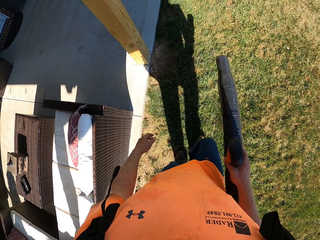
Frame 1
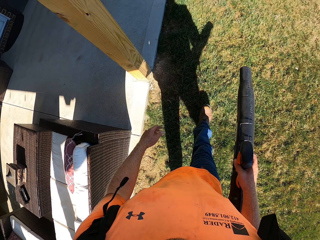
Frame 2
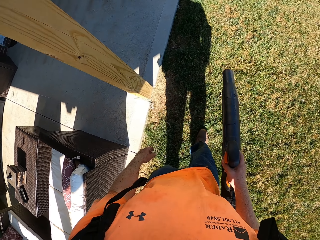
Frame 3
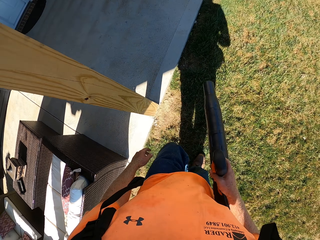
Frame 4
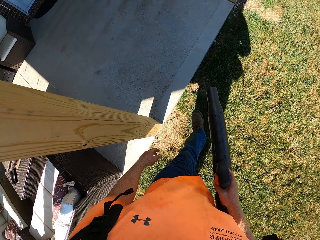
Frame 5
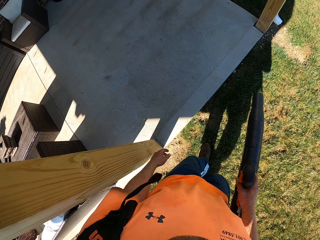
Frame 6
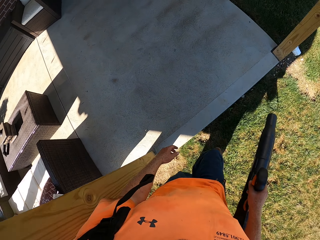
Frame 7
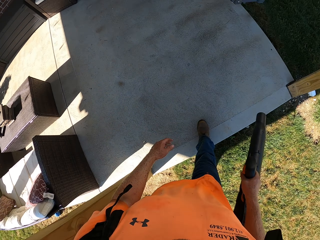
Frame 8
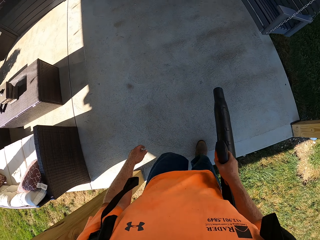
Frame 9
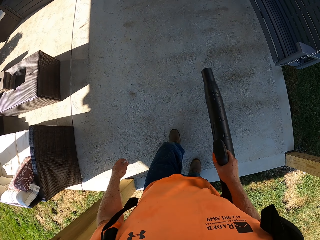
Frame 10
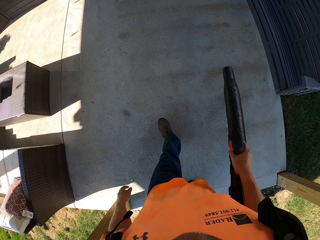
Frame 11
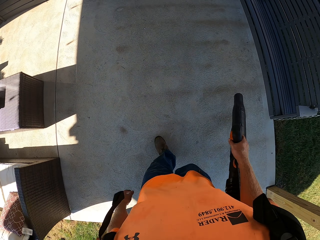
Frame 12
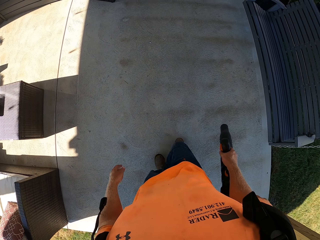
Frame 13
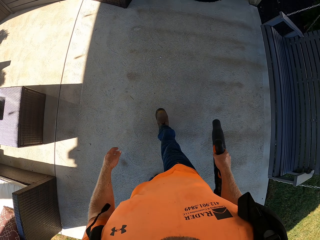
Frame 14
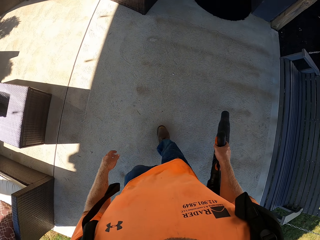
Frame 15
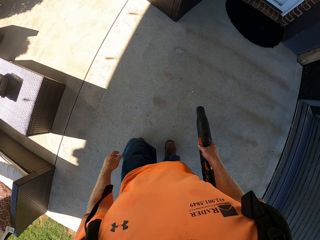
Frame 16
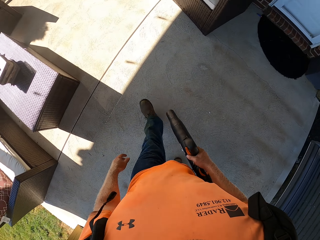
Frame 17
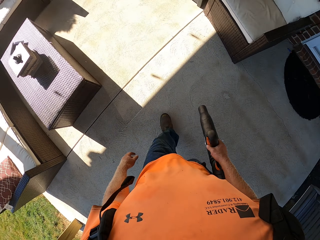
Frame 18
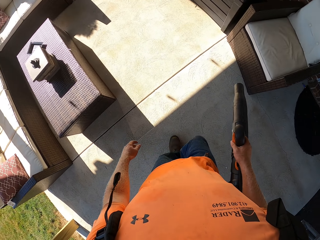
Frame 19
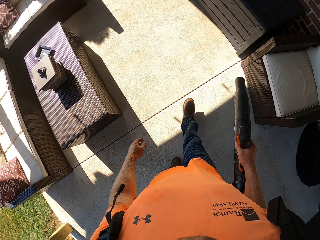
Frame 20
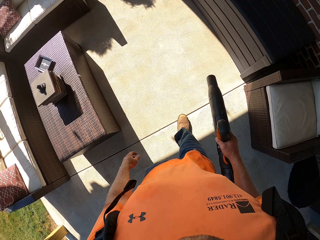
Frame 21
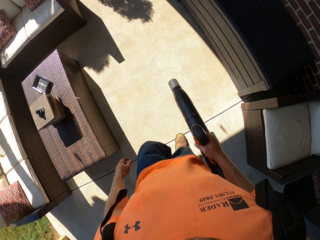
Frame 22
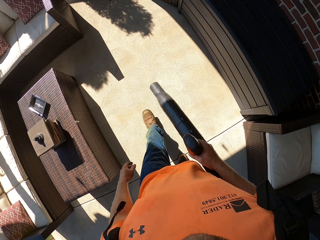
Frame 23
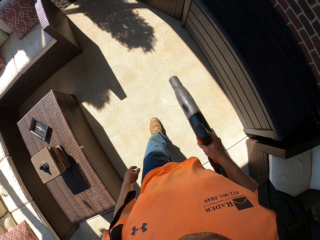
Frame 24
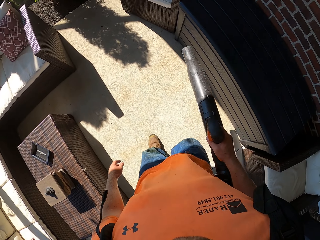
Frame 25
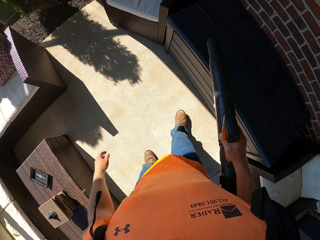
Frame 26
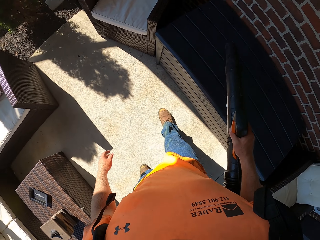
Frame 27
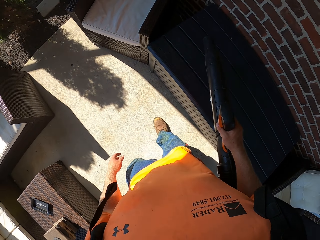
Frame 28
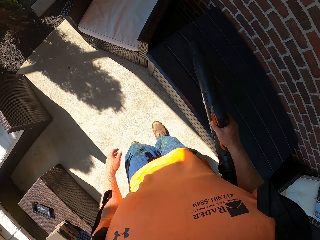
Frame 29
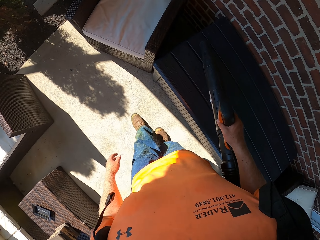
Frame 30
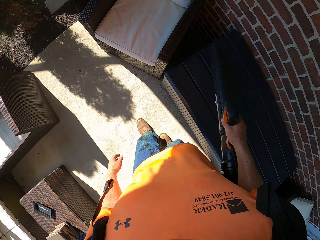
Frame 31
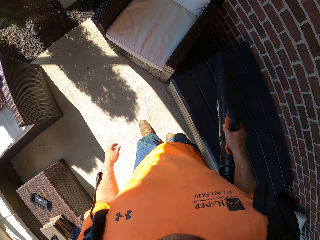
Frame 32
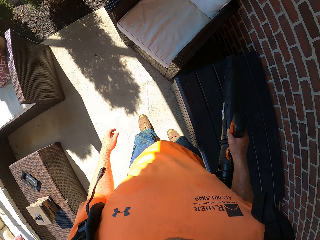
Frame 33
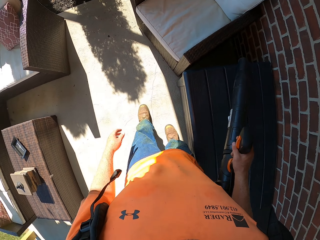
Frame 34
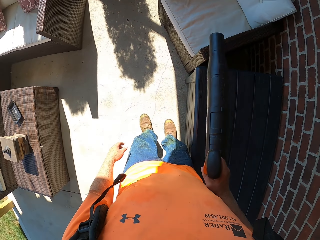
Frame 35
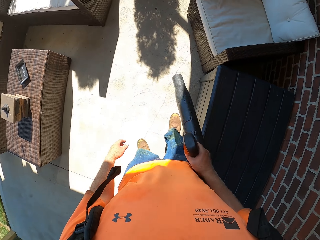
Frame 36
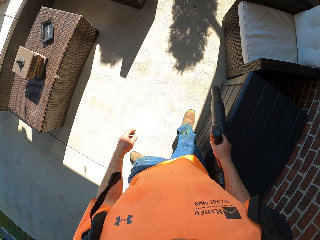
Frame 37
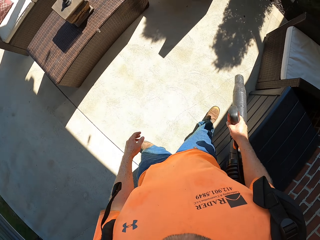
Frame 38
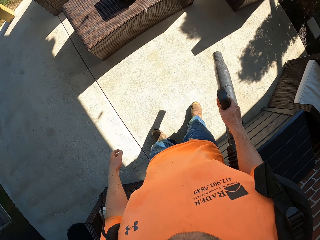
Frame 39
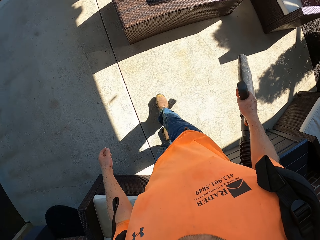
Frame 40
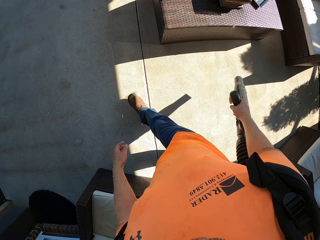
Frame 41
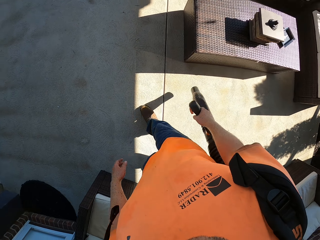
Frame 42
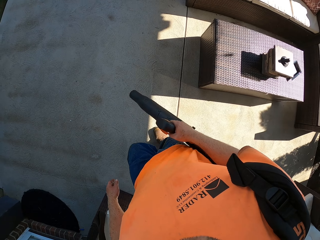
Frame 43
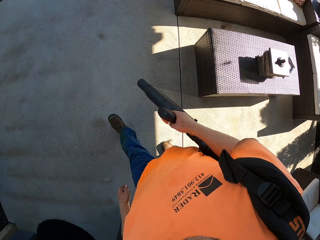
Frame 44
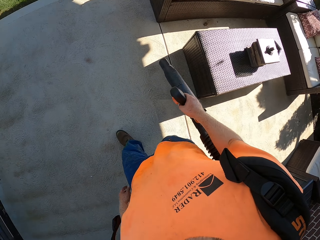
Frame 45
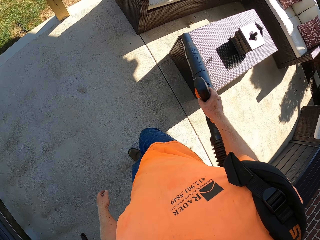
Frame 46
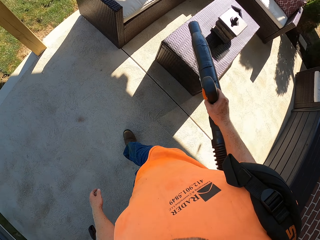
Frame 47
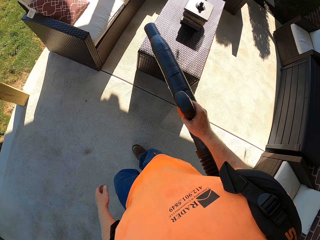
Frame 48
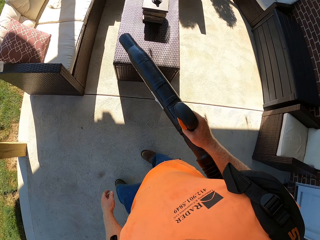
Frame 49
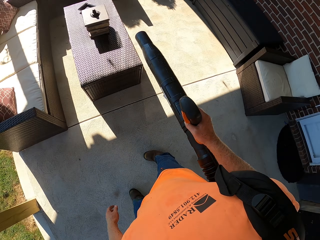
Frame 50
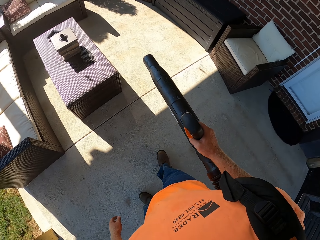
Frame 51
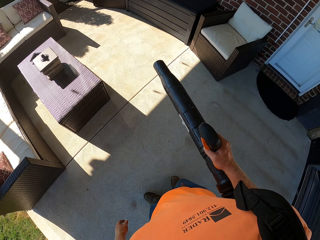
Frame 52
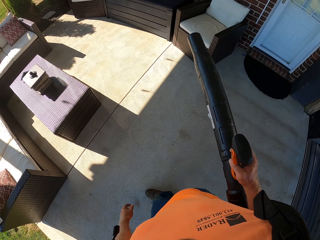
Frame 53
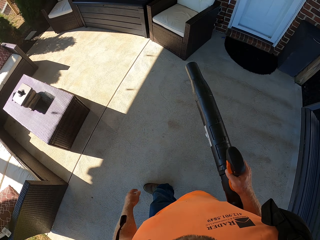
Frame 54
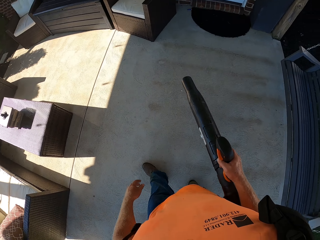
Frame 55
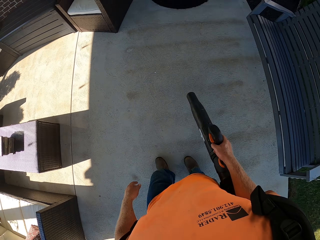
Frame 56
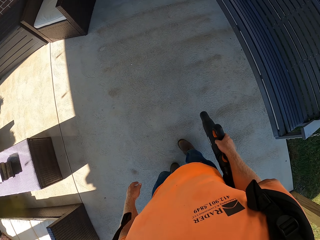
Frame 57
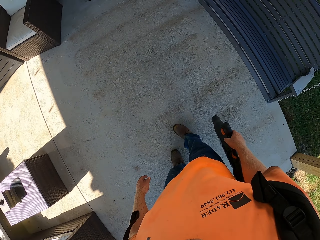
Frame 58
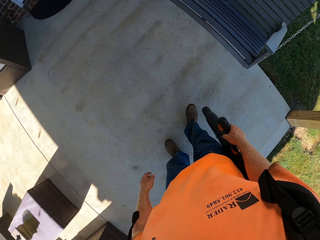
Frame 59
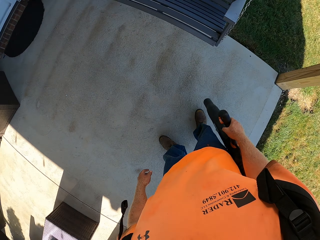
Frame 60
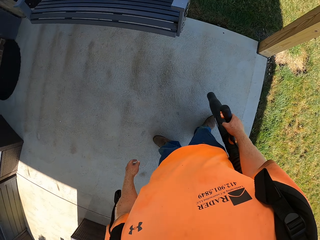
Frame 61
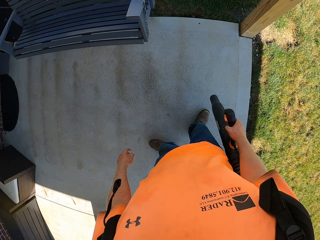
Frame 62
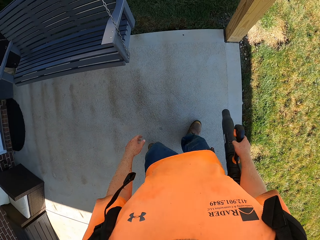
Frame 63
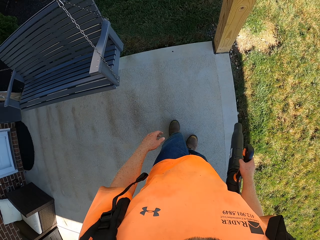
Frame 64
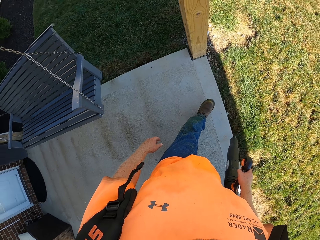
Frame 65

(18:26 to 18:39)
The camera wearer enters a building. They get out of the building. They turn around.

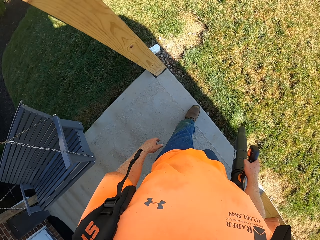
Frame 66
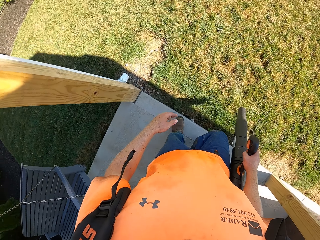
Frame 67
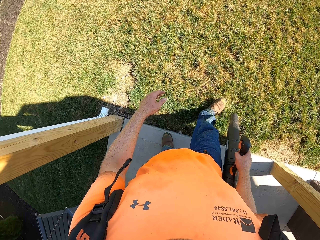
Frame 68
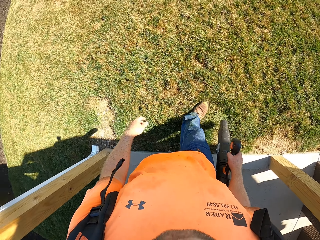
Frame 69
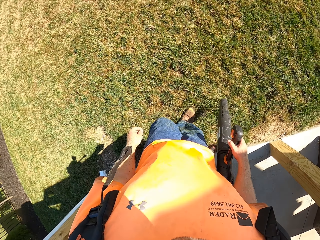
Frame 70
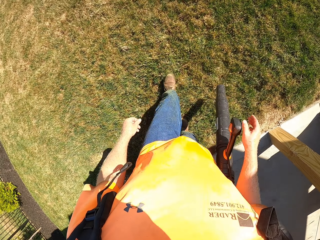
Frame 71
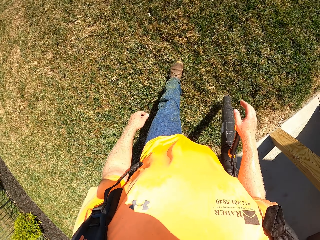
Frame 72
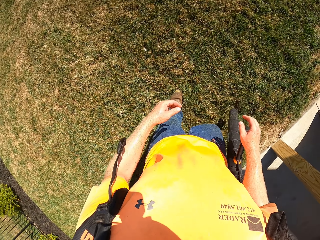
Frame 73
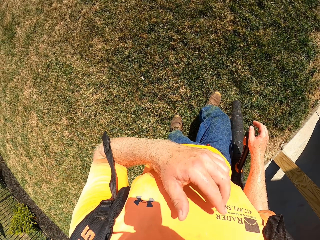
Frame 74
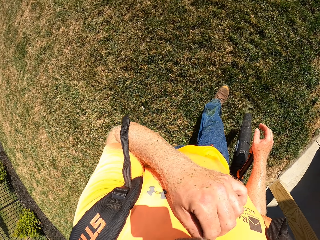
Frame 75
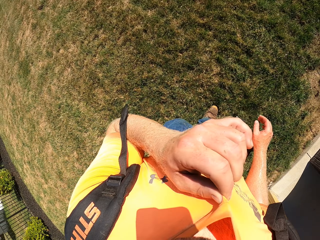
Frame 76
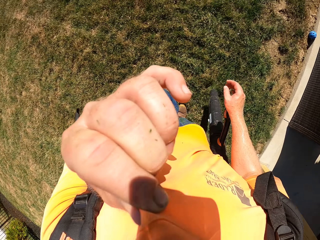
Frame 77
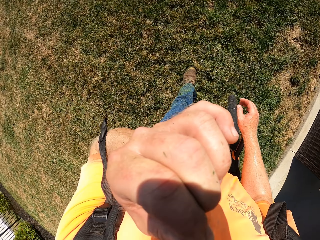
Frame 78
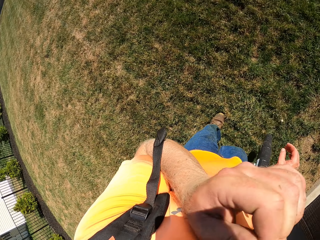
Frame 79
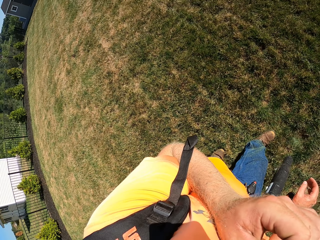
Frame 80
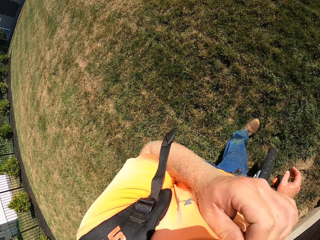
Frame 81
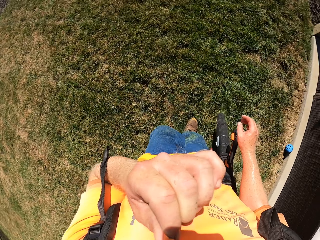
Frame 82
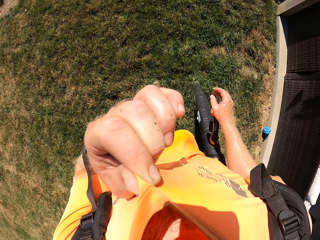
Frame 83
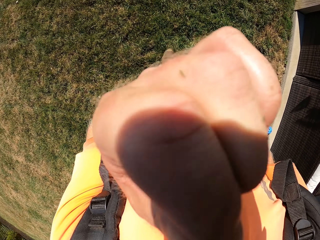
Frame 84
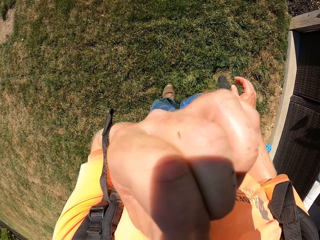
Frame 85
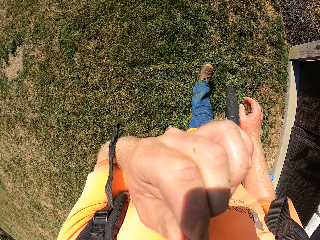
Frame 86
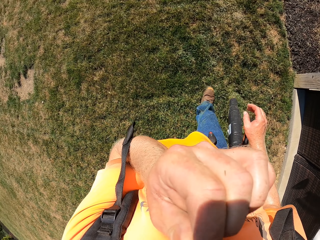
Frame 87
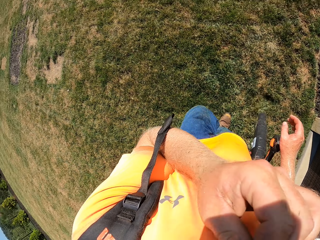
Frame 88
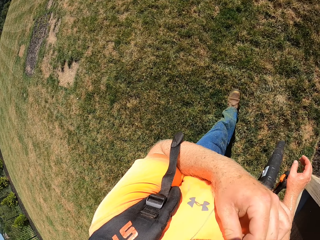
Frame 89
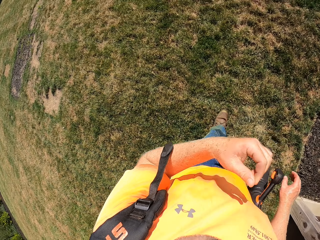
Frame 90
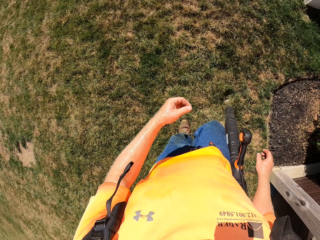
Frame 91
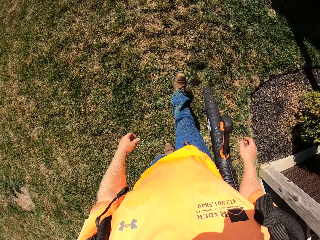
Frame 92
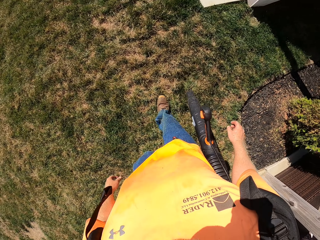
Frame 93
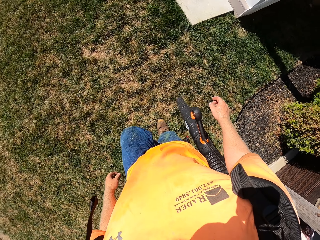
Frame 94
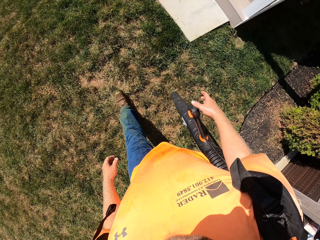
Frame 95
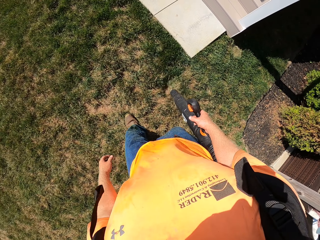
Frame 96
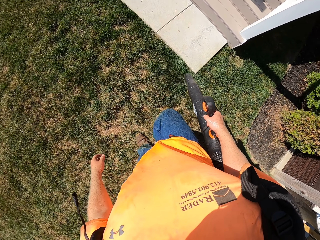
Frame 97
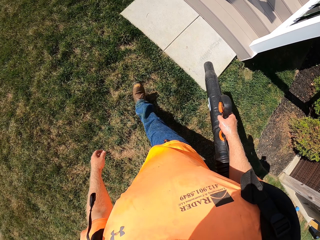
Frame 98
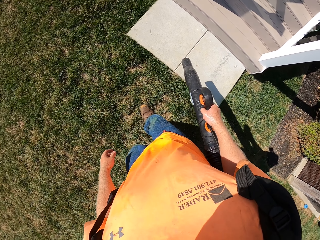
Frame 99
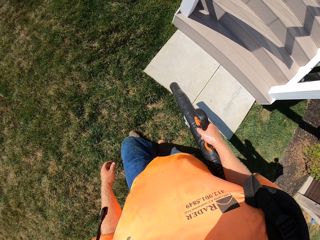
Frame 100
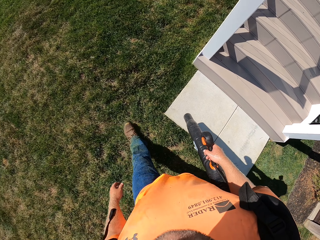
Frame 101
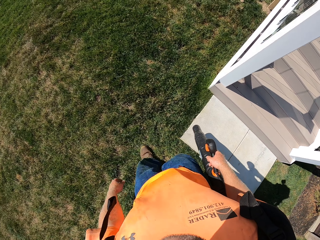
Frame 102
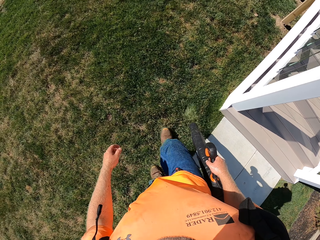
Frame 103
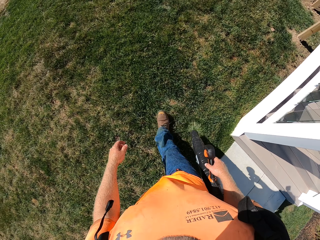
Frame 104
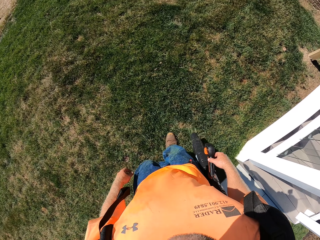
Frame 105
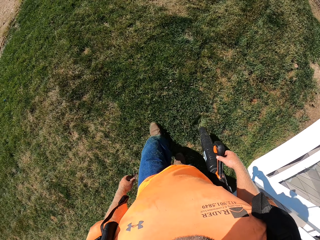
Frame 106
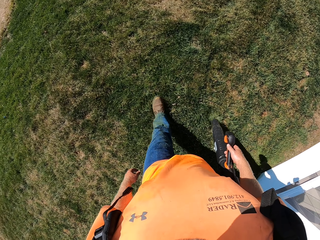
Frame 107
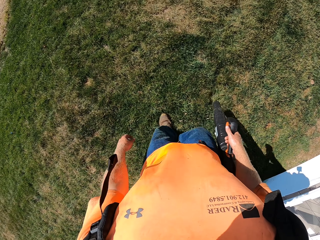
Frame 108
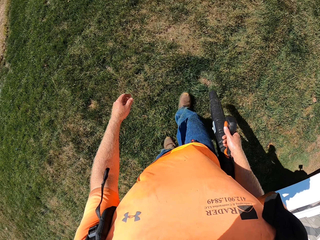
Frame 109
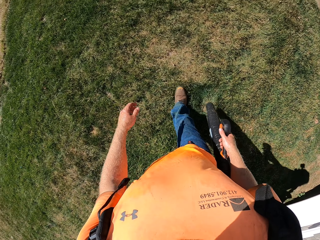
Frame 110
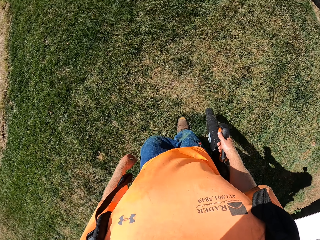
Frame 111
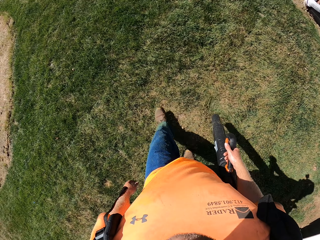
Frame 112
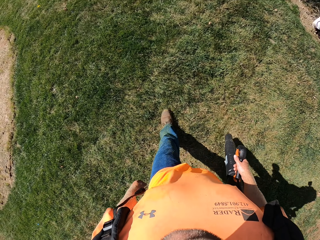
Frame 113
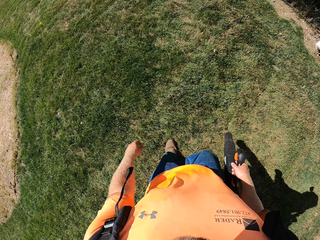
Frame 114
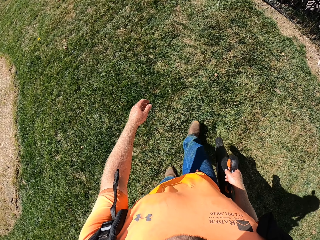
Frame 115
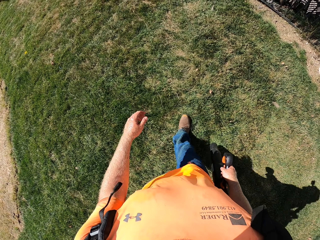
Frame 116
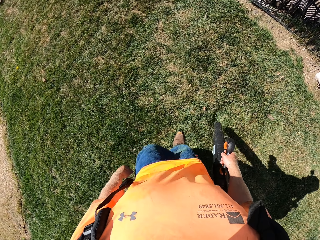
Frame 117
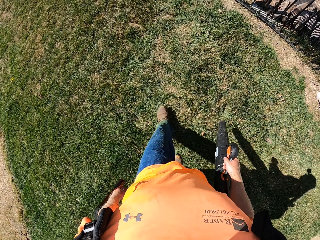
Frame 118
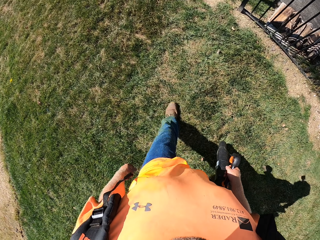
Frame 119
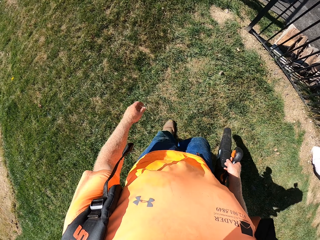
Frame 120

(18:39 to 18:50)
The camera wearer removes his hand from the blower. He touches his t-shirt. He cleans his face with a cloth on his left hand. He holds the blower. He cleans the yard with the leaf blower in his right hand. He blows the grass.
